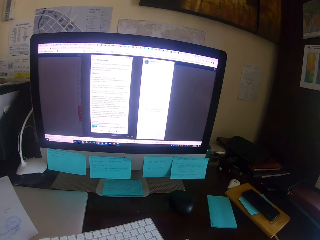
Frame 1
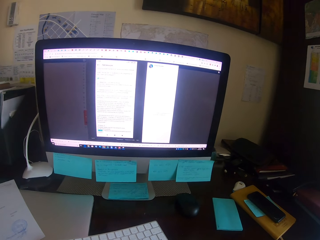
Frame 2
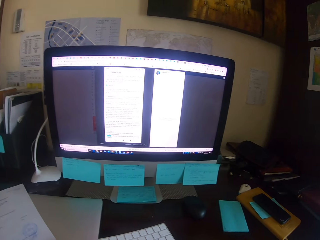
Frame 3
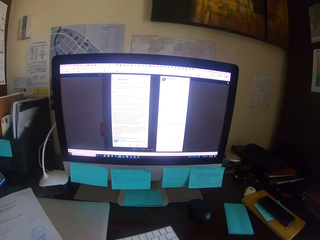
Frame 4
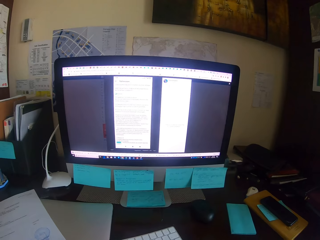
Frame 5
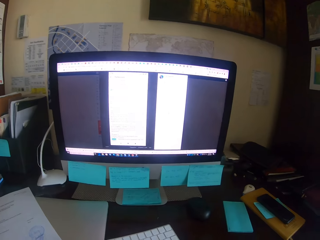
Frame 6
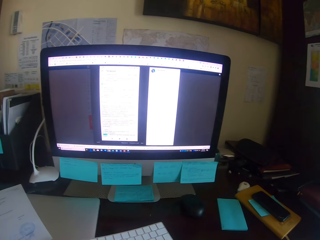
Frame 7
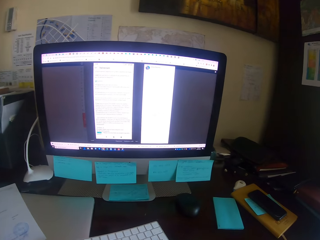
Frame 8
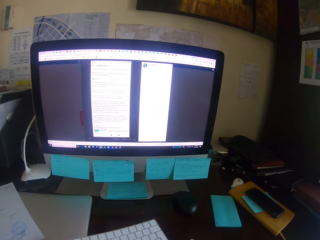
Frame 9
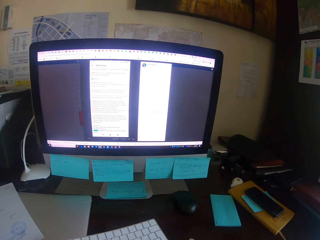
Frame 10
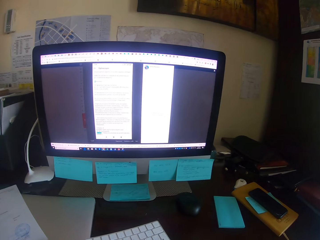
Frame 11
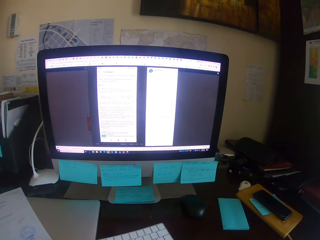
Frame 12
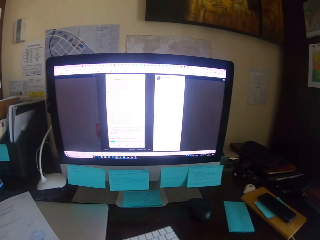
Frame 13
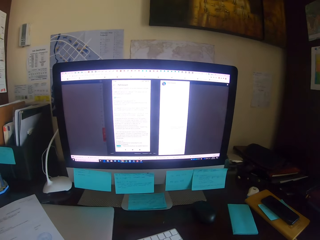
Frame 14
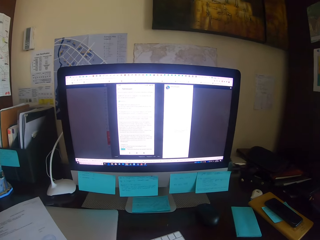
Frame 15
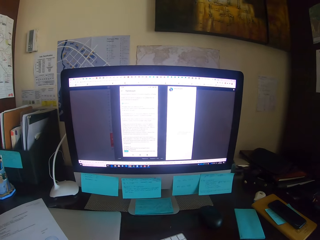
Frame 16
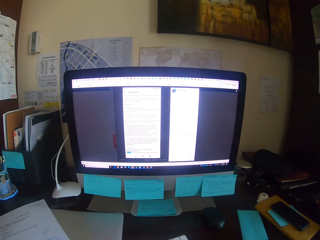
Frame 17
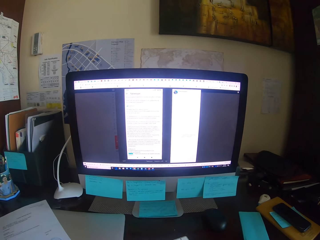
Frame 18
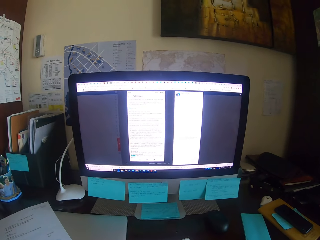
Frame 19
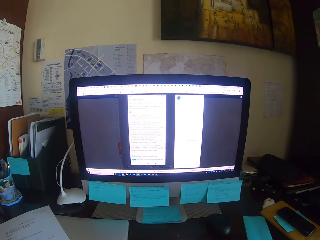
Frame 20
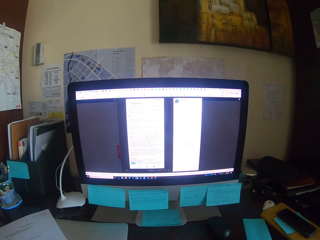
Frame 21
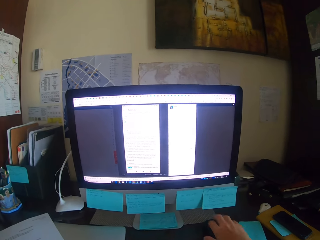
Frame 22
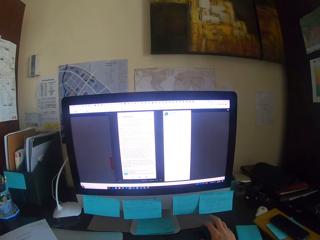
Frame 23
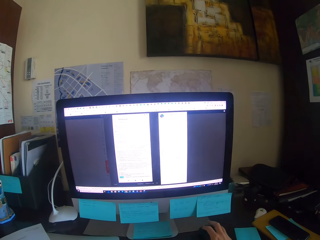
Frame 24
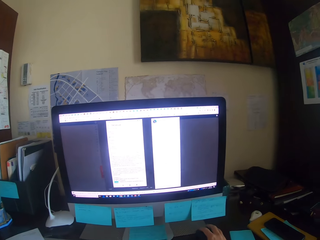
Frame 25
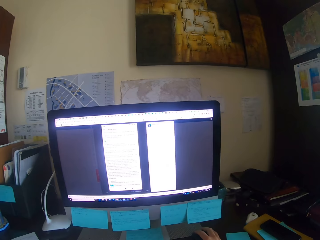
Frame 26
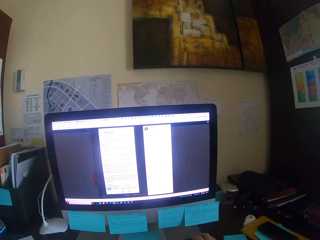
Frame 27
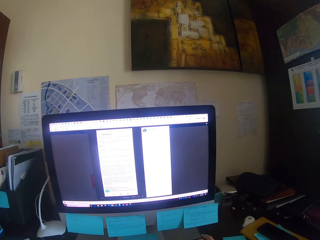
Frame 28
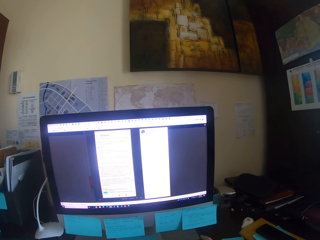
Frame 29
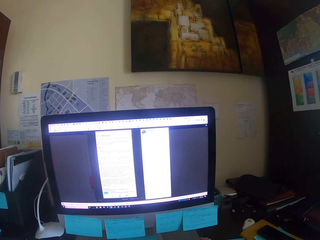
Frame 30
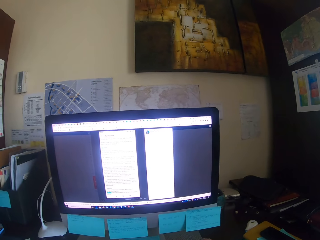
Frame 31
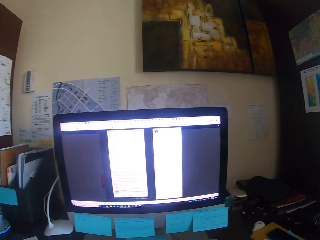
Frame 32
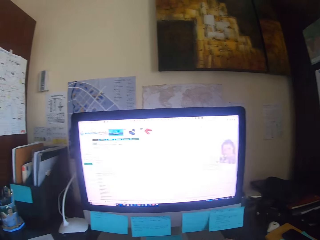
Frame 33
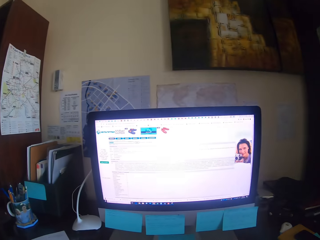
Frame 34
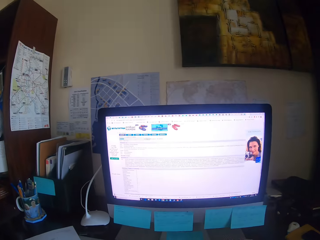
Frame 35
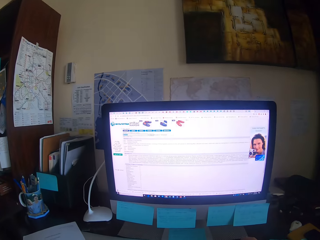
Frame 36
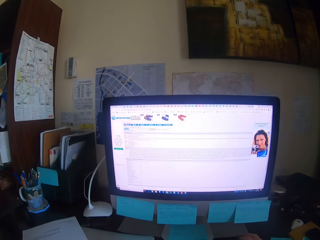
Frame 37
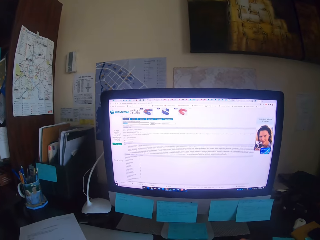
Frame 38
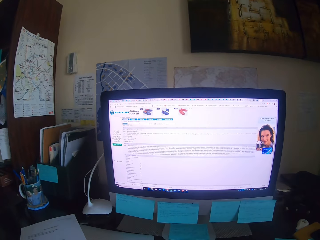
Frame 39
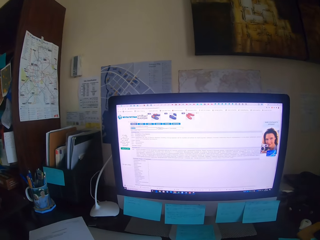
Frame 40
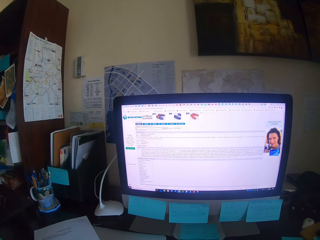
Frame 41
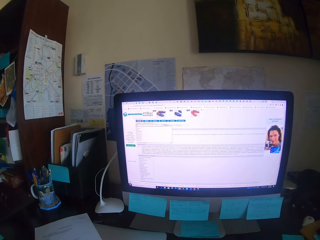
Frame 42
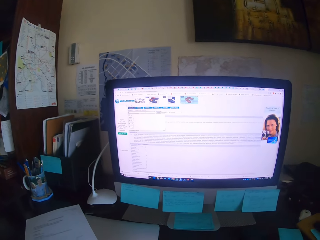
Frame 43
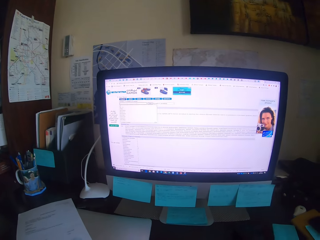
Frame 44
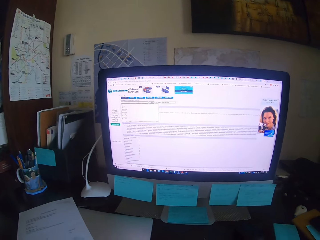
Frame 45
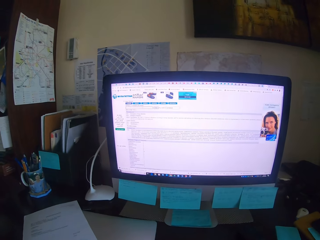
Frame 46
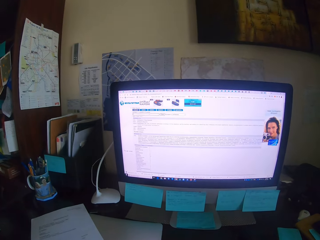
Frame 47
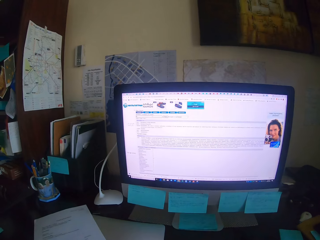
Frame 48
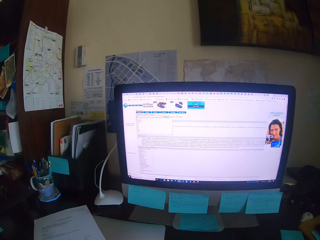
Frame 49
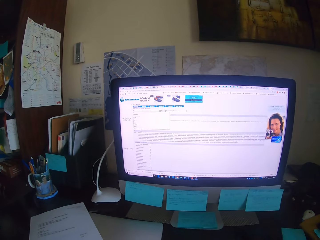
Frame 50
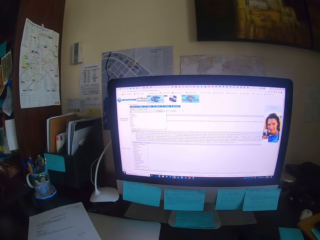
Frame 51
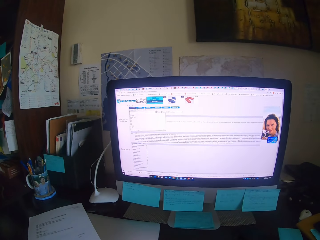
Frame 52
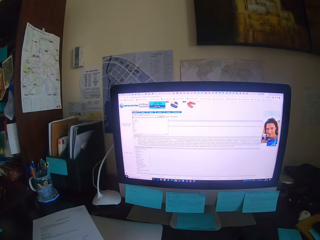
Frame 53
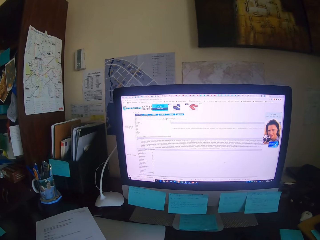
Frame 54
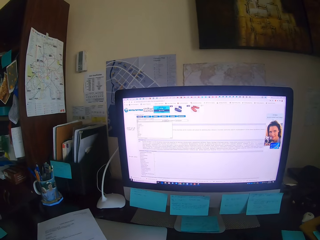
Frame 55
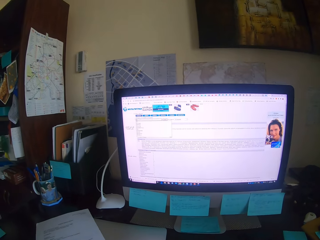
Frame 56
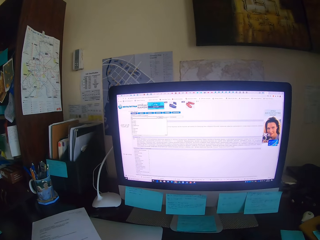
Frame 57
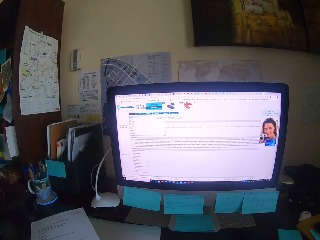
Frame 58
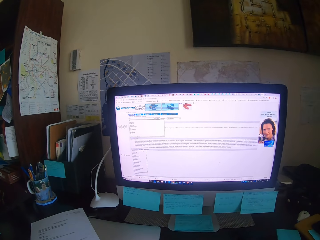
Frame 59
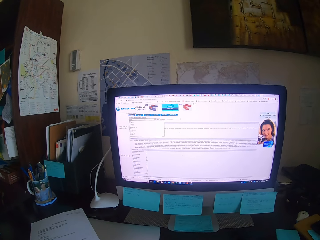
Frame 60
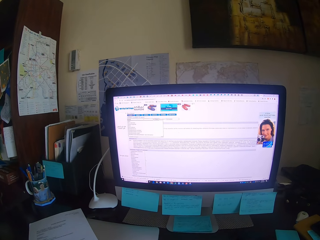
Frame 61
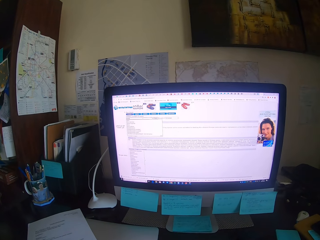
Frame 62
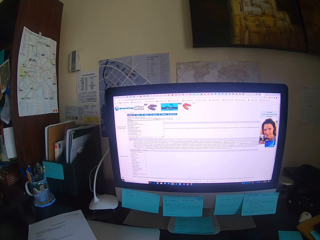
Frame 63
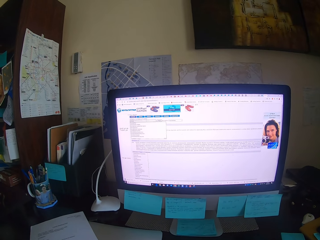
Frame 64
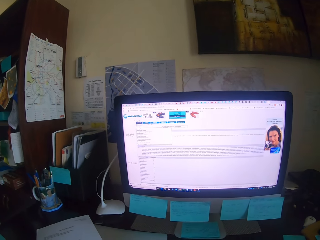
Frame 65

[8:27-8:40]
The camera wearer holds a mouse. They drag the mouse. They focus on the computer. They operate the desktop. They type on the keyboard. They focus on the computer.

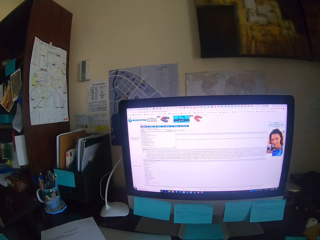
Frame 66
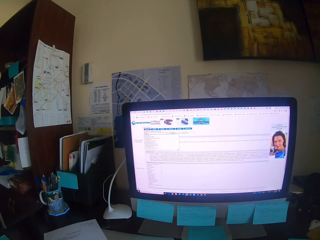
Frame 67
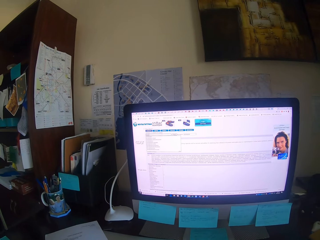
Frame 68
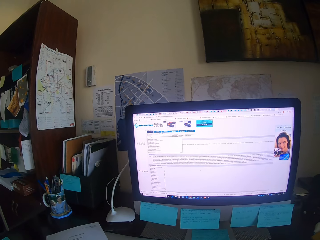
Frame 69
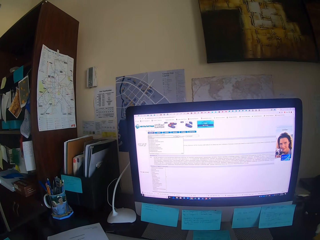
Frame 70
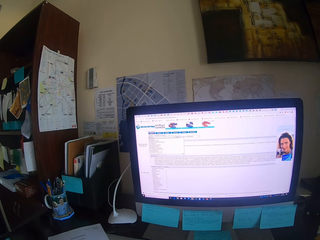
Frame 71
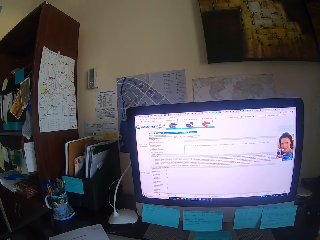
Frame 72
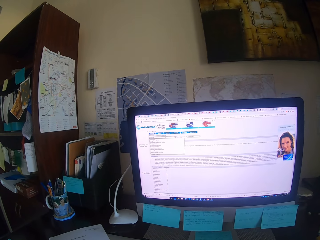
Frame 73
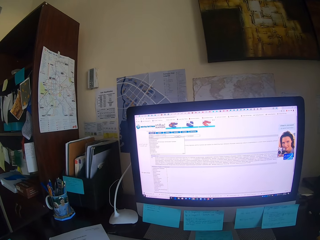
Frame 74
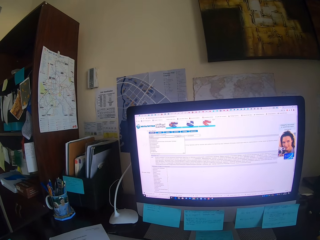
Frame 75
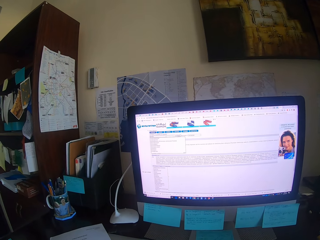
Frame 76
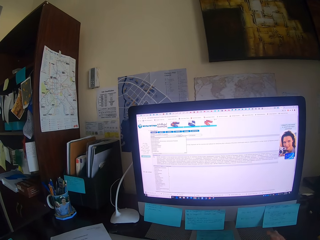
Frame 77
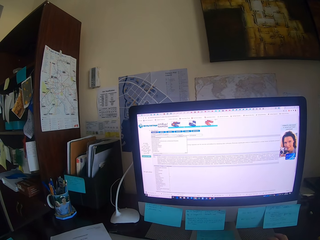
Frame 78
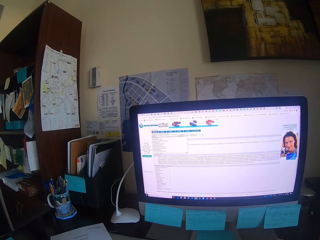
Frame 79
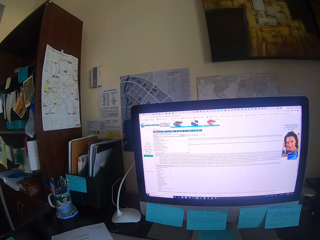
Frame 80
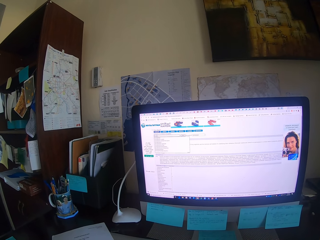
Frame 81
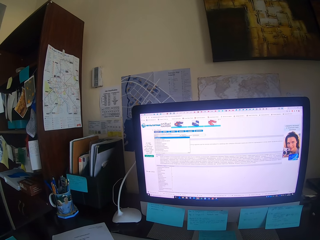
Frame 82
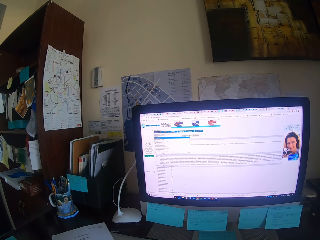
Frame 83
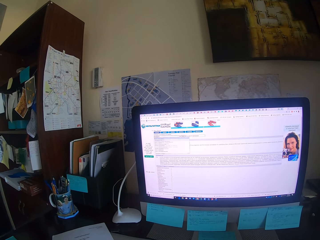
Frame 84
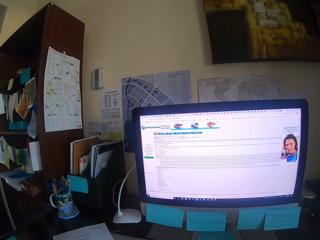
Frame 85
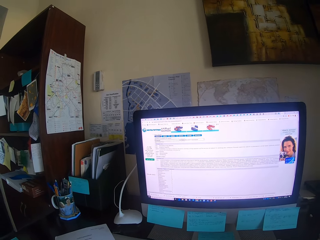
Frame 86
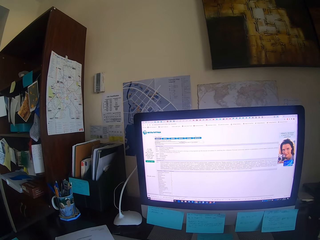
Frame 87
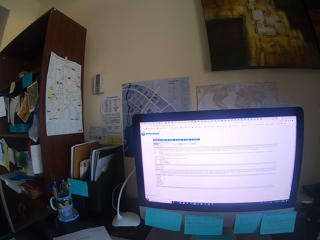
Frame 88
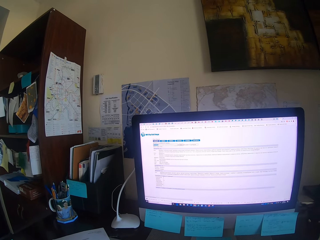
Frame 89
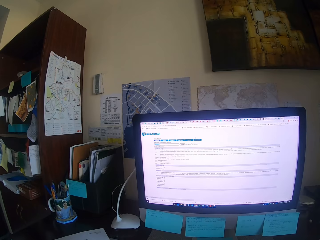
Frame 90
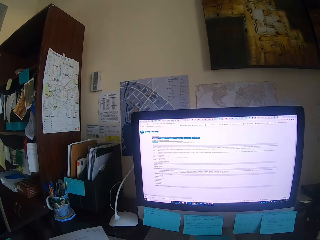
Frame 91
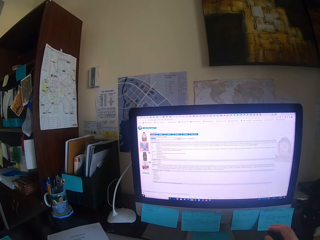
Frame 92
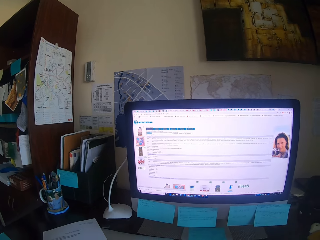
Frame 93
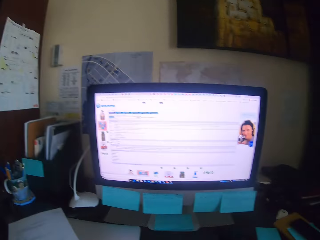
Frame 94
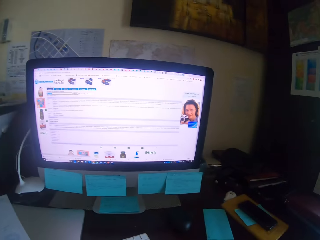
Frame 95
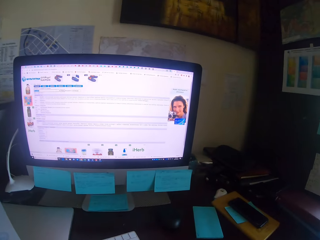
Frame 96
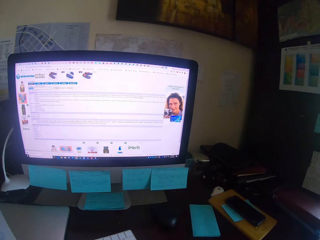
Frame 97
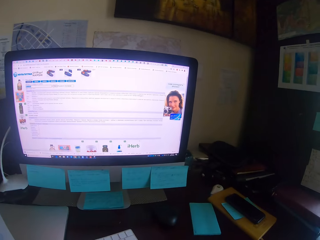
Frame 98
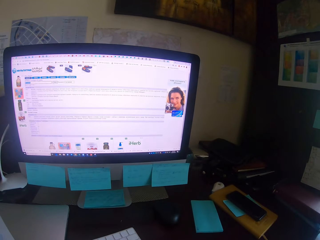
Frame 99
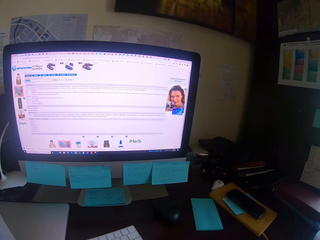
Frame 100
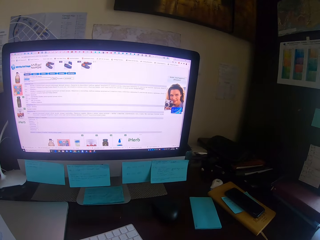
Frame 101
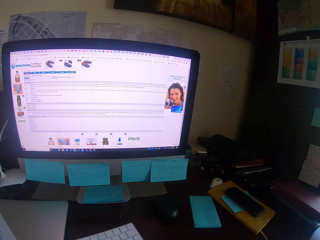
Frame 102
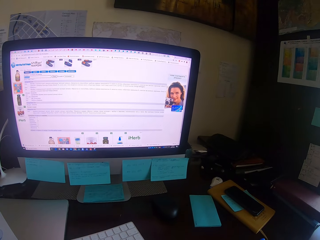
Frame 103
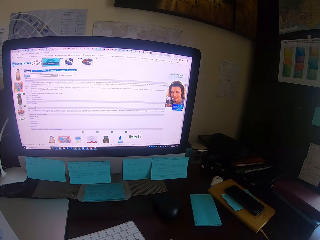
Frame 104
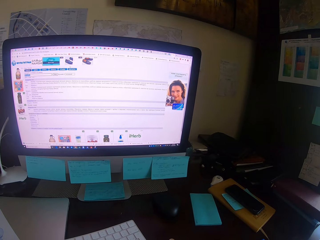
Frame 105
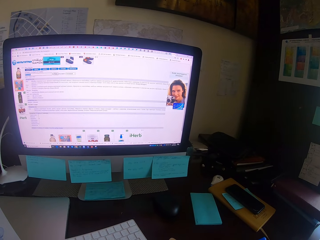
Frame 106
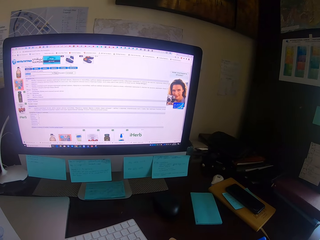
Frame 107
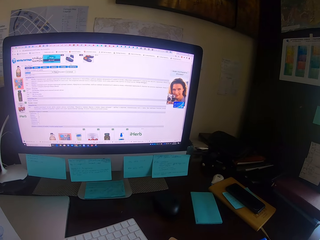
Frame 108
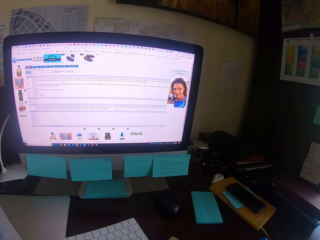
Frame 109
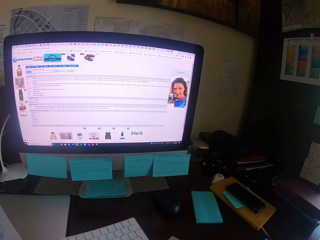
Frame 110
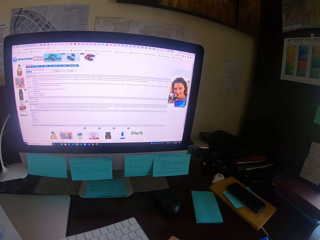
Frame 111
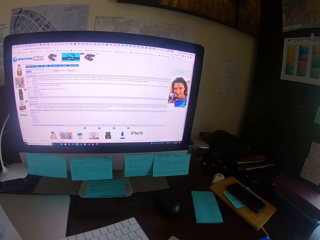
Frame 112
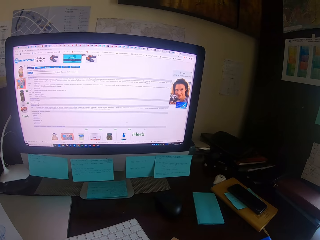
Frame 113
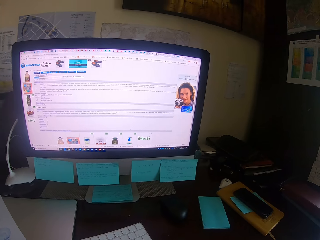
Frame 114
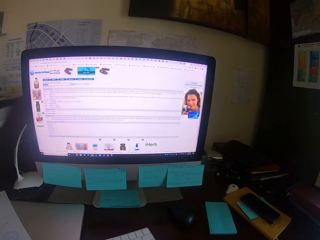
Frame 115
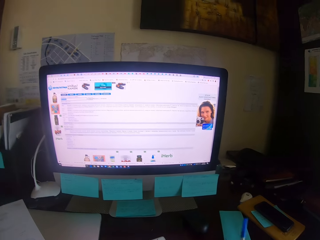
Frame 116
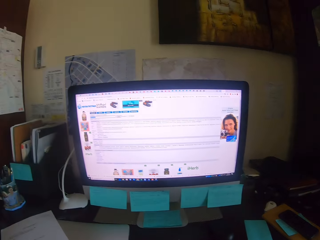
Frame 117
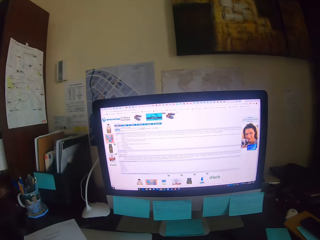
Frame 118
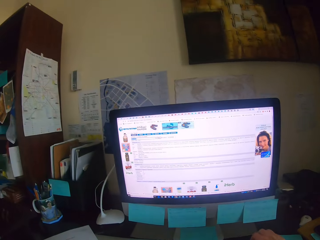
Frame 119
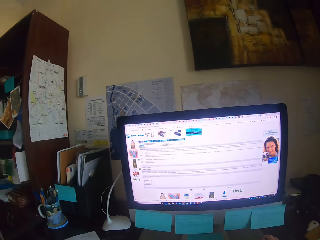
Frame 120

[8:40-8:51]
The camera wearer types on the keyboard. They turn round. They write on a paper.
